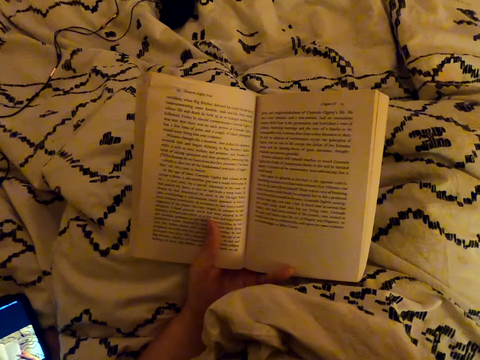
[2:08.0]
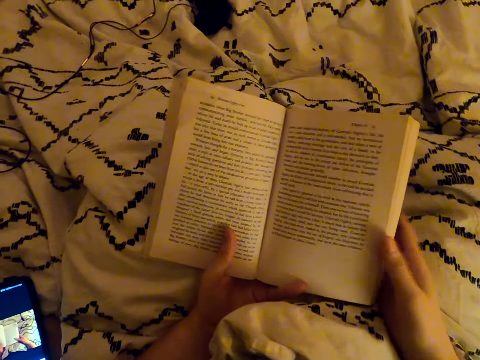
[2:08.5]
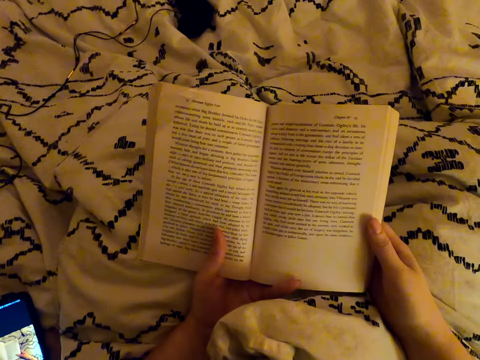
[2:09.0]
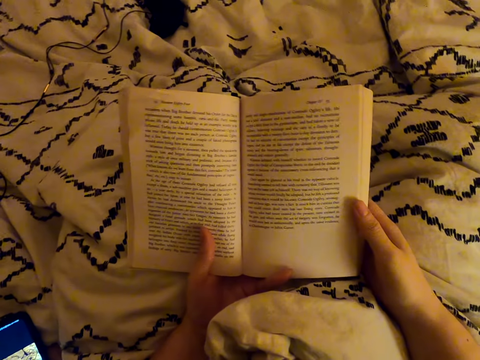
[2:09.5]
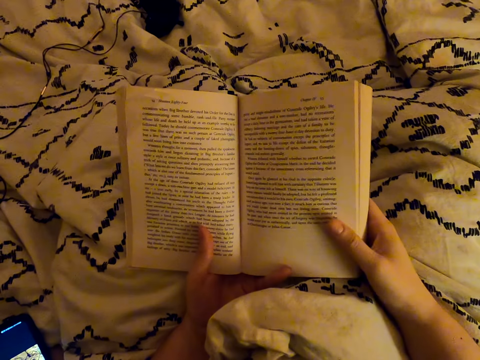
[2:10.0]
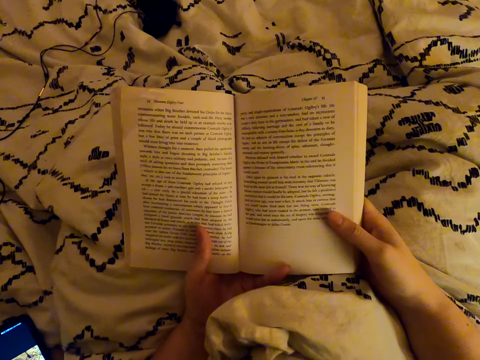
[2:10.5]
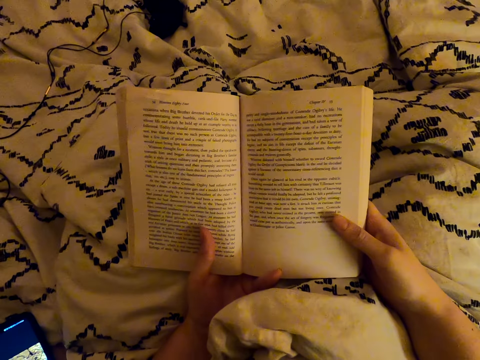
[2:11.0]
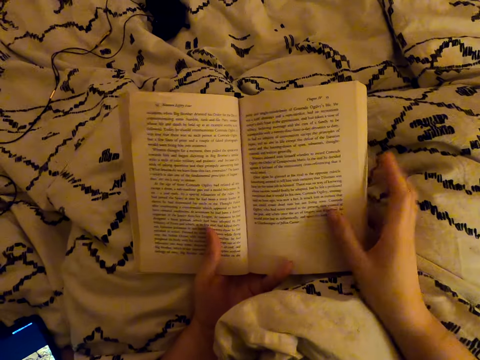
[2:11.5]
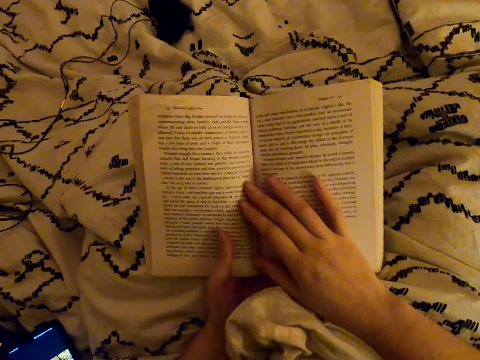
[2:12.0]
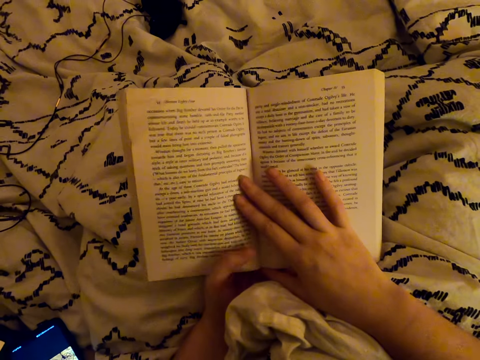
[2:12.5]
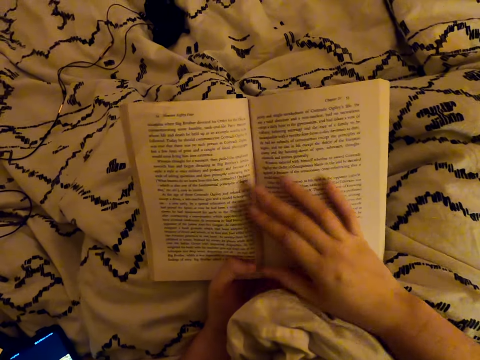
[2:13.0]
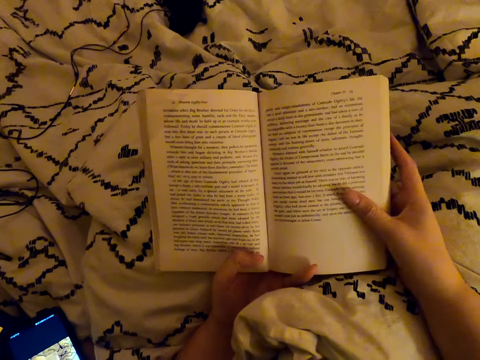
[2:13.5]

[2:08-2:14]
The camera wearer reads the book.

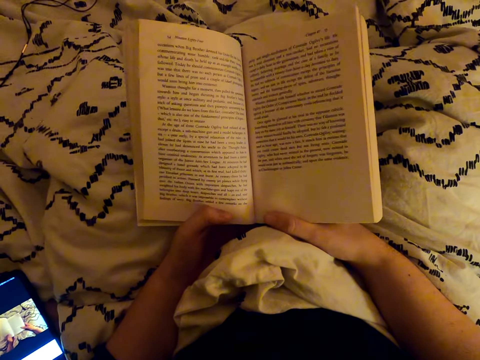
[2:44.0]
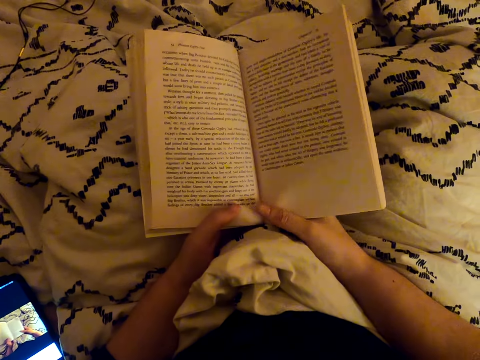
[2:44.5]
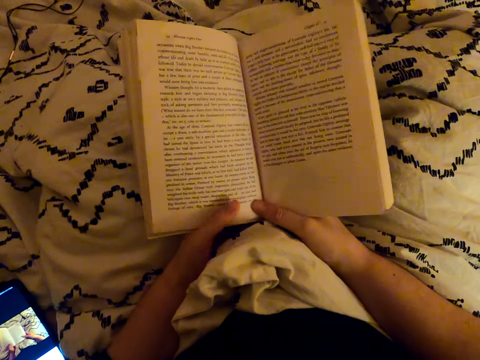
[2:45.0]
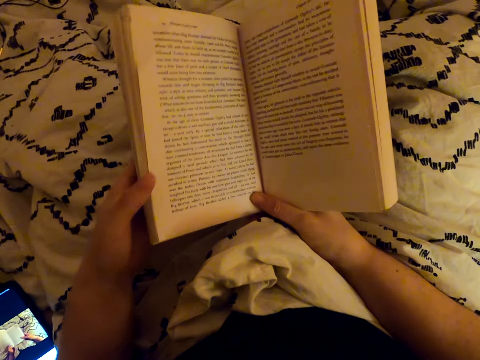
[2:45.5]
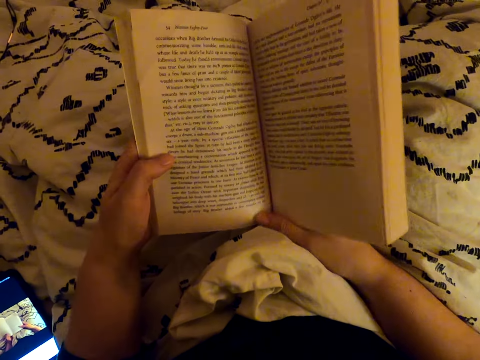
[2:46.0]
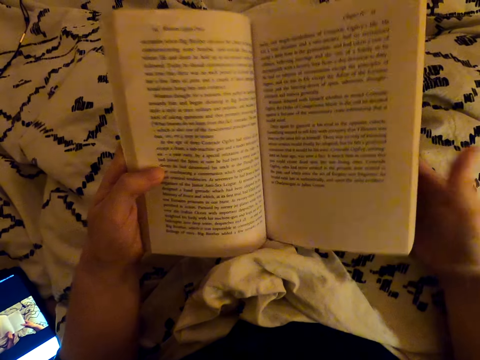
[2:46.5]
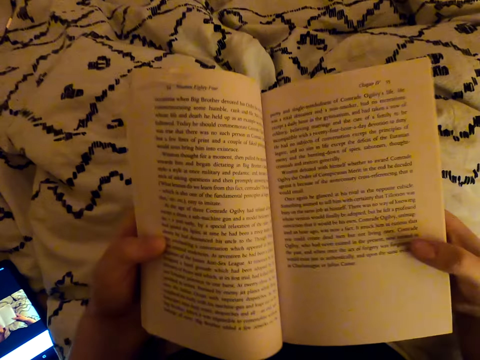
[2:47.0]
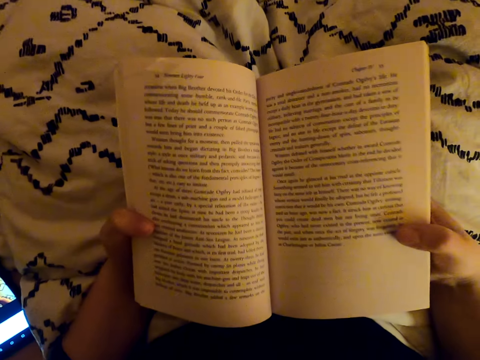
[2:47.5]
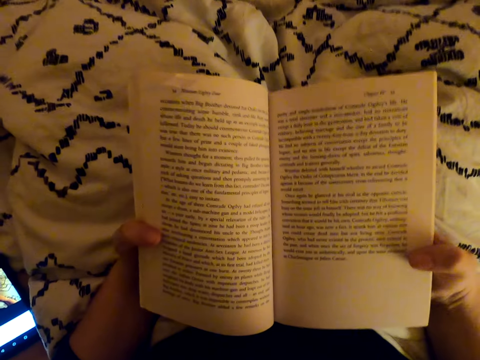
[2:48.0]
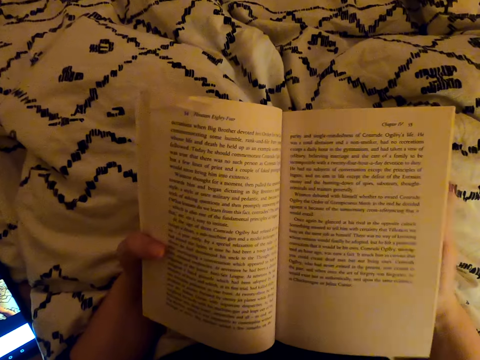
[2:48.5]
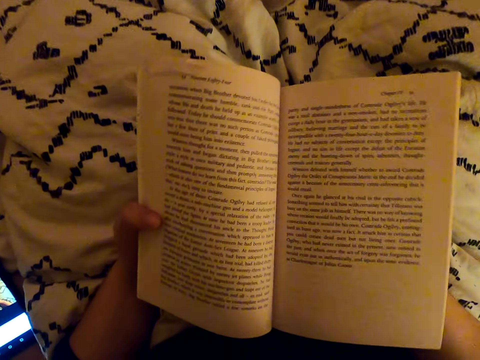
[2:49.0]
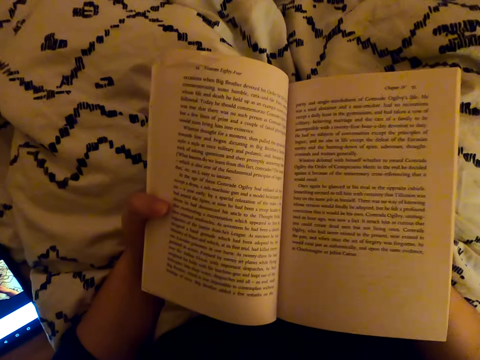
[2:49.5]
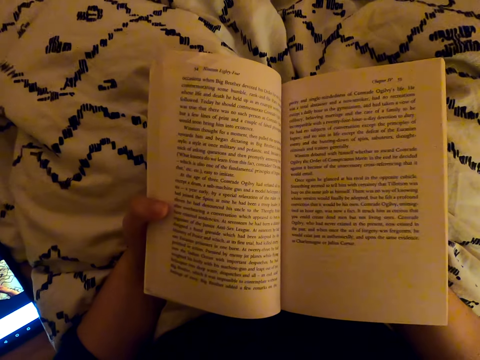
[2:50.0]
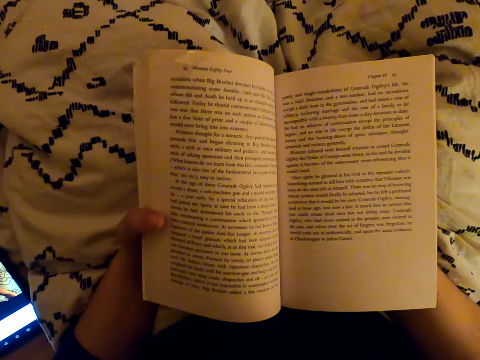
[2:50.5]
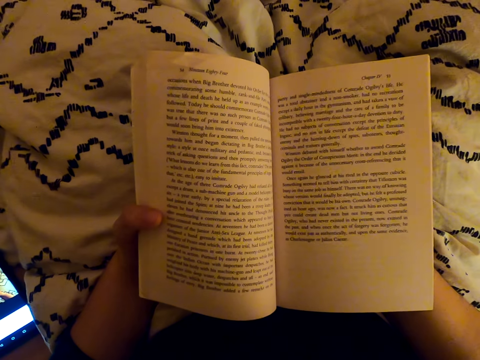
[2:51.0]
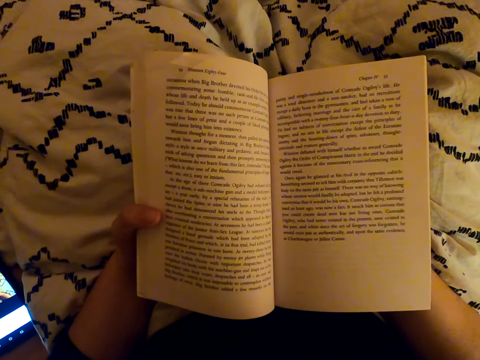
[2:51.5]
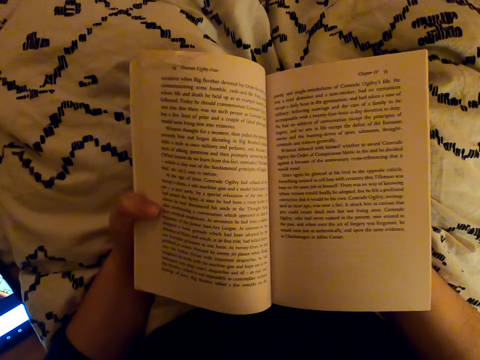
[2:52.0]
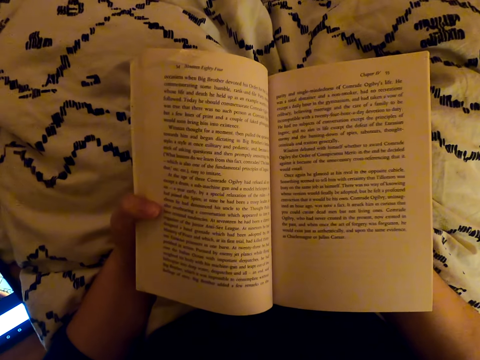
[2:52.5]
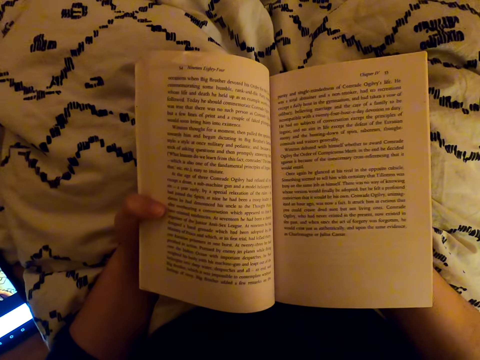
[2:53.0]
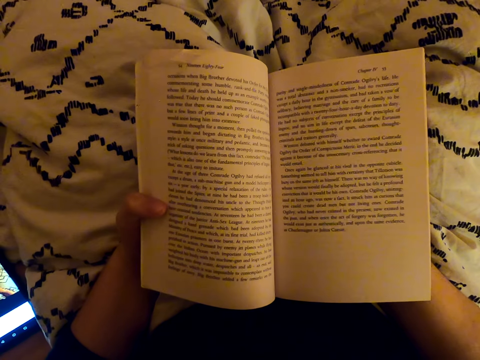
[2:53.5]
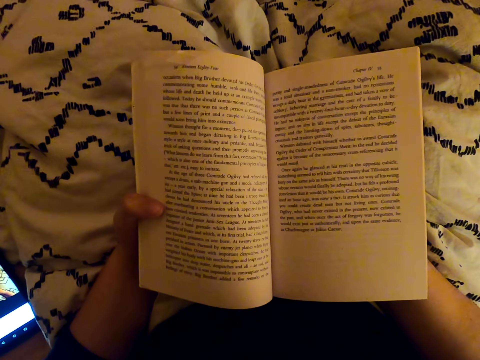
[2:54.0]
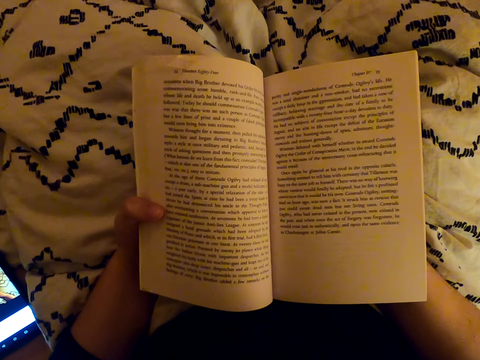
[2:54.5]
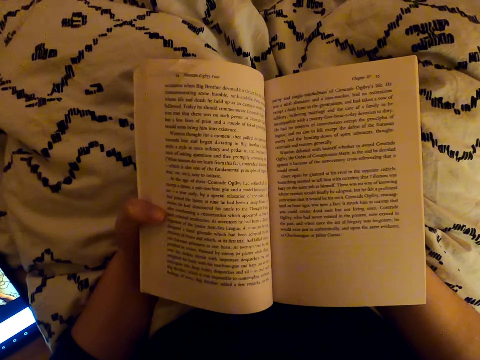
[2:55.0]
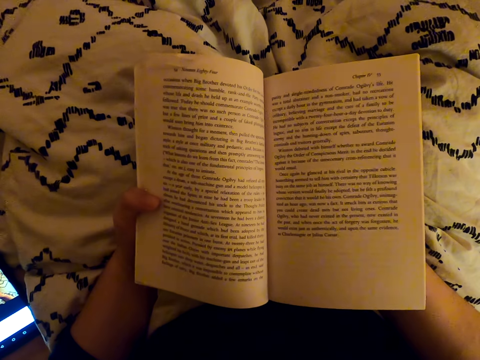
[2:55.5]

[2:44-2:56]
The camera wearer flips the book.

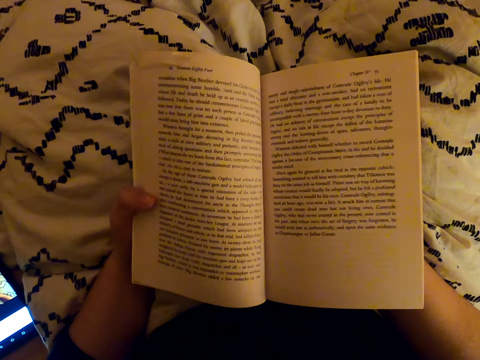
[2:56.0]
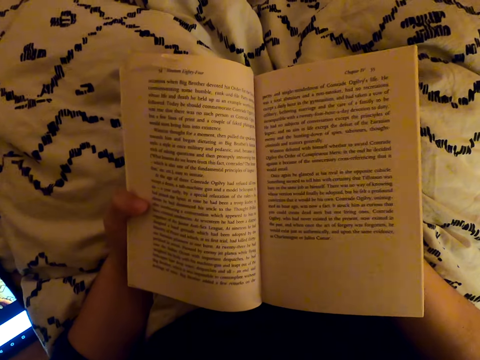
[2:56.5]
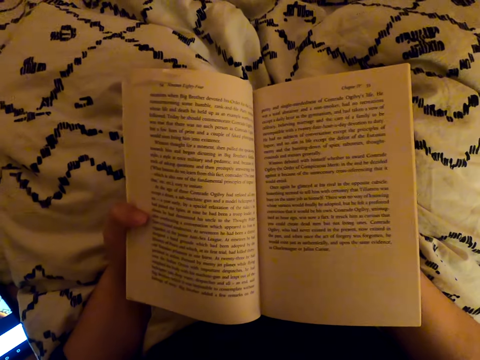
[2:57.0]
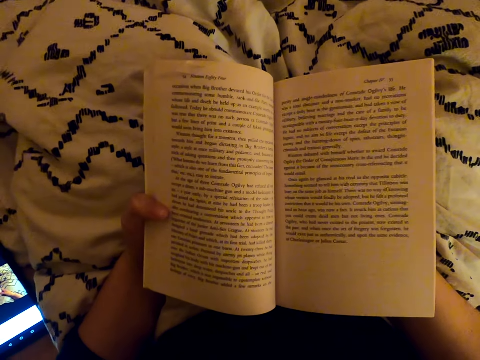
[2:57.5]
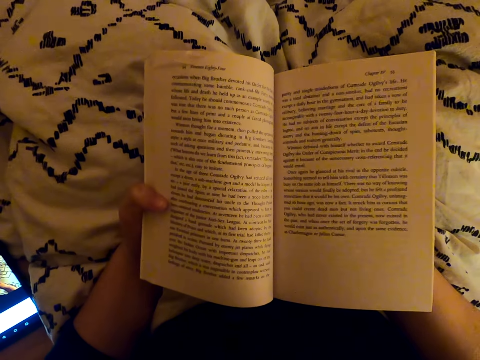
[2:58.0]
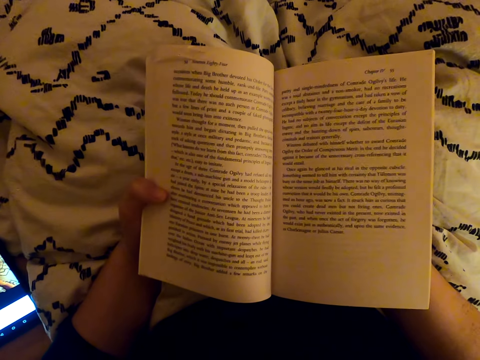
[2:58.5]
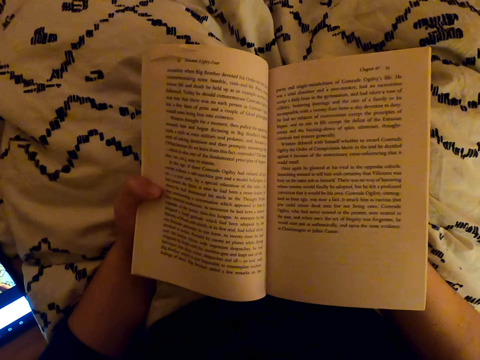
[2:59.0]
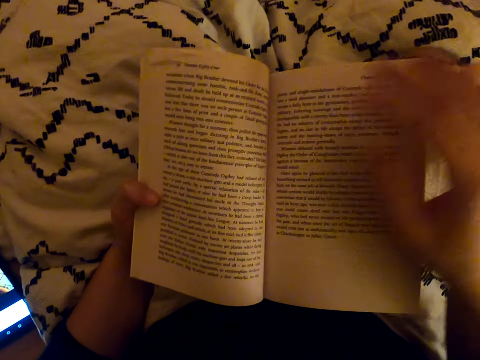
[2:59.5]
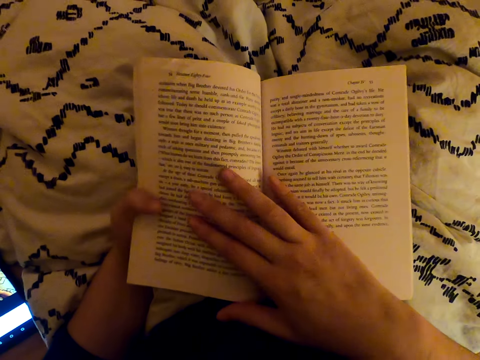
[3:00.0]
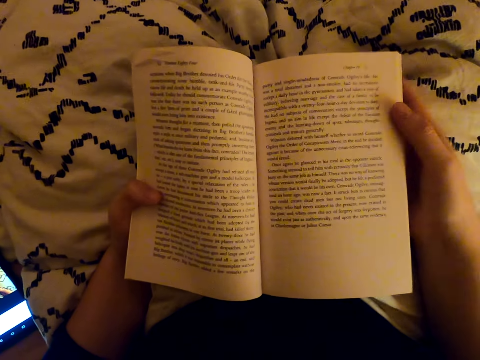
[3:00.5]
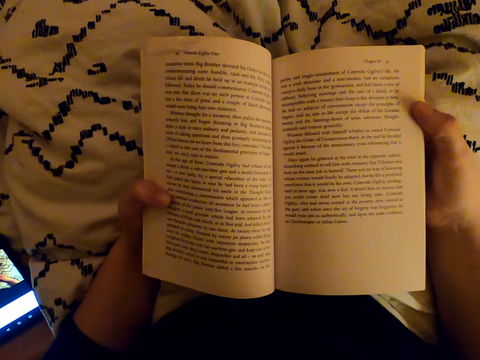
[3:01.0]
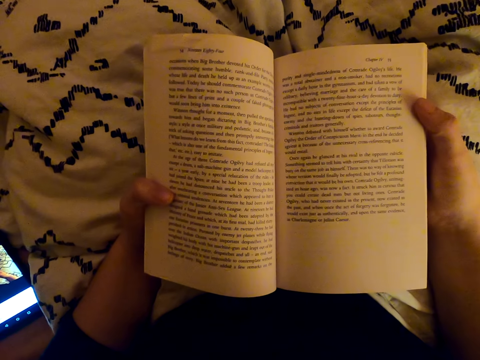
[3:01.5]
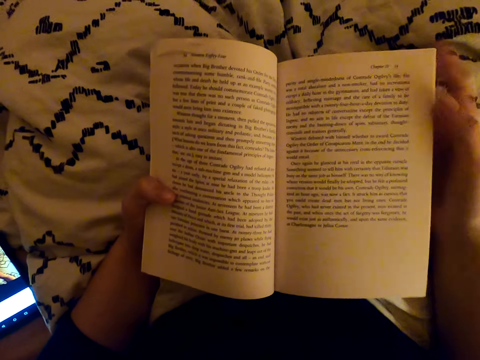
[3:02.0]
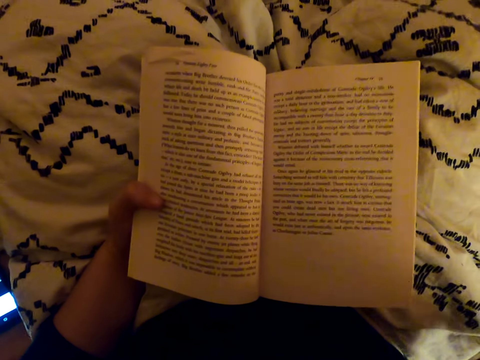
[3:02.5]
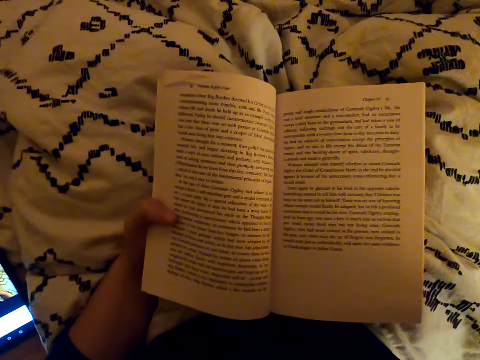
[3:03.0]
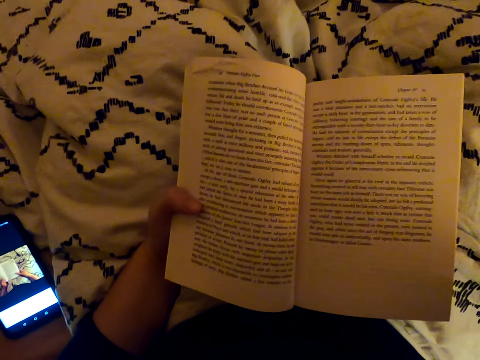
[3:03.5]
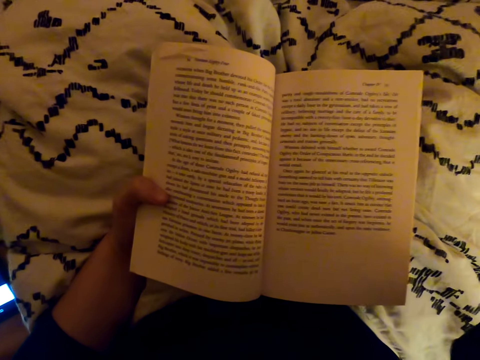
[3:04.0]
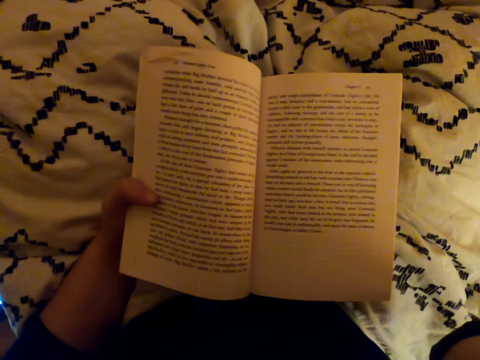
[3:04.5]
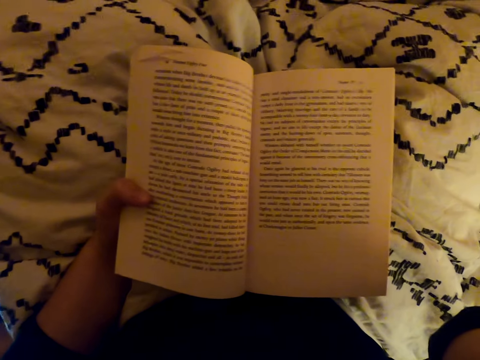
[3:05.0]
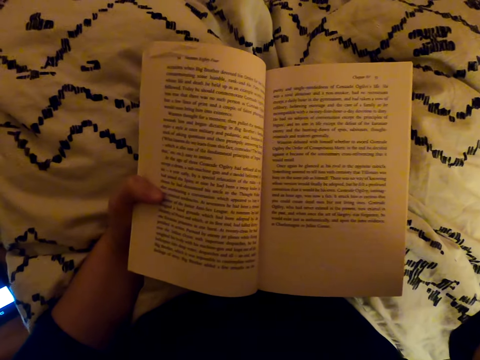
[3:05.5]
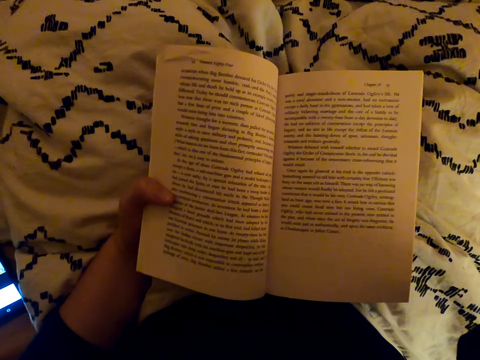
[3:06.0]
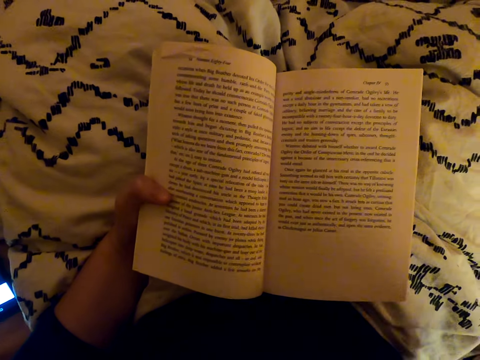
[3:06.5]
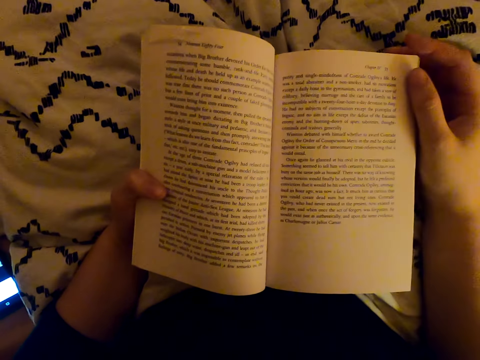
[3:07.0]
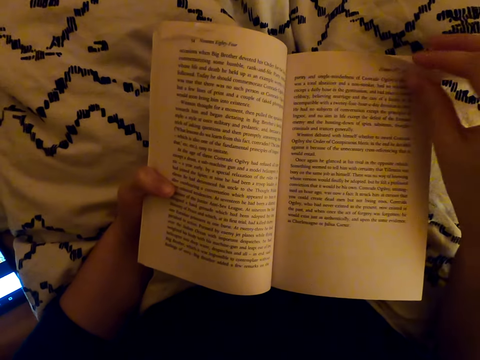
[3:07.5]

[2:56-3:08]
The camera wearer touches the book. They withdraw one hand from the book.
